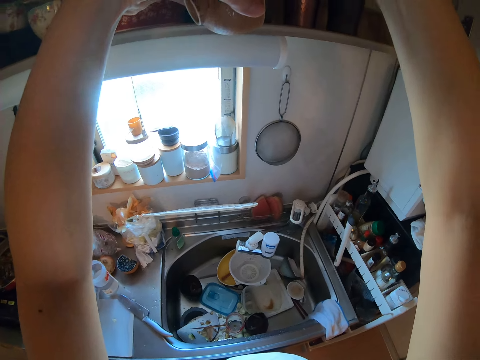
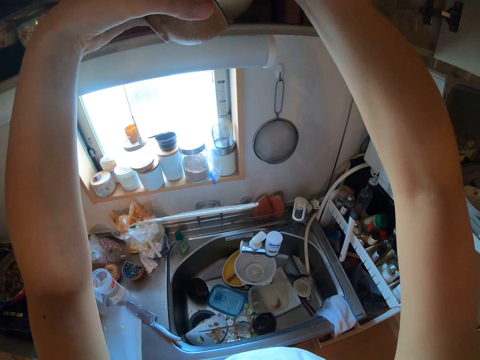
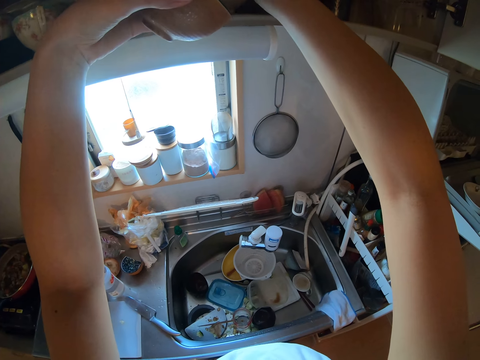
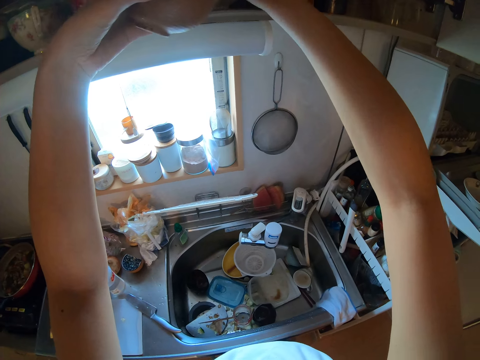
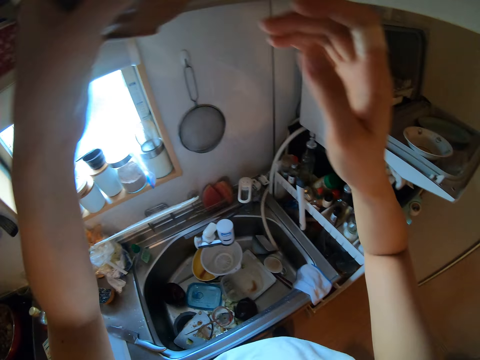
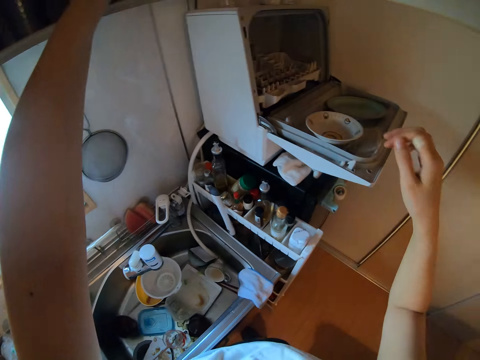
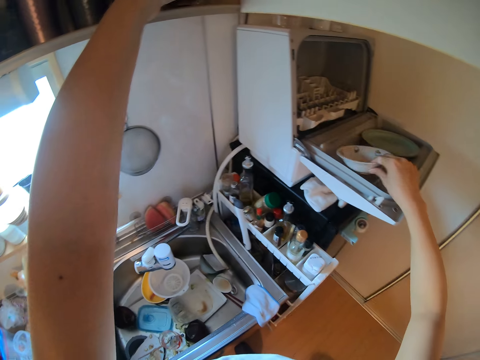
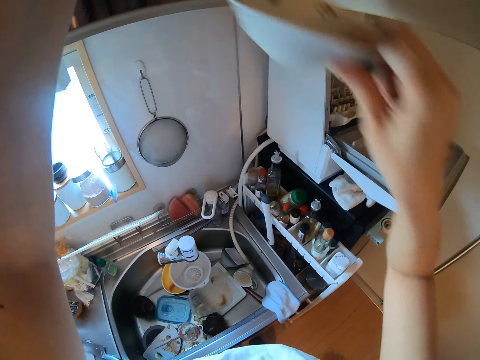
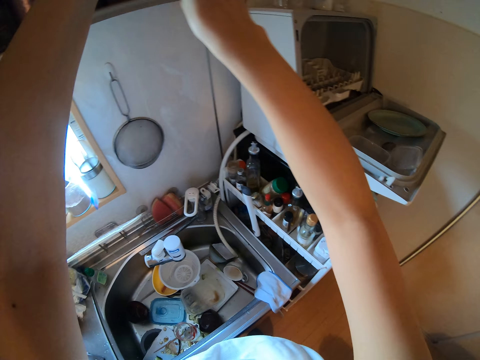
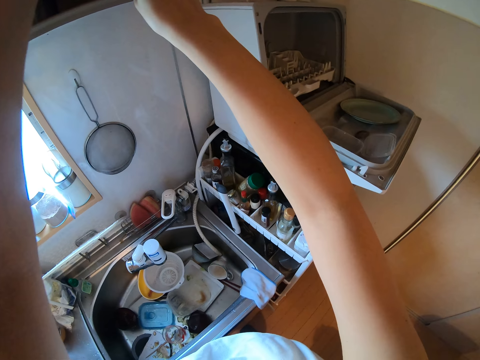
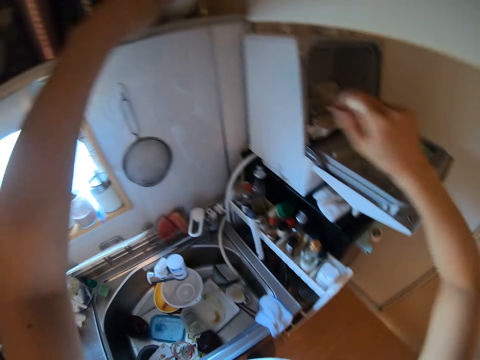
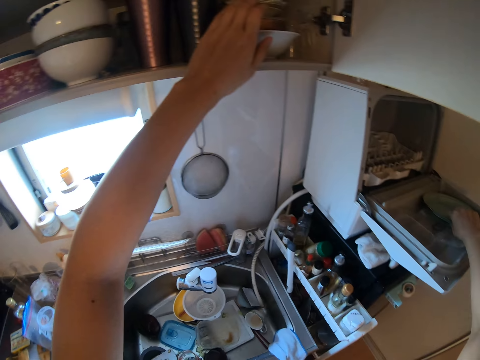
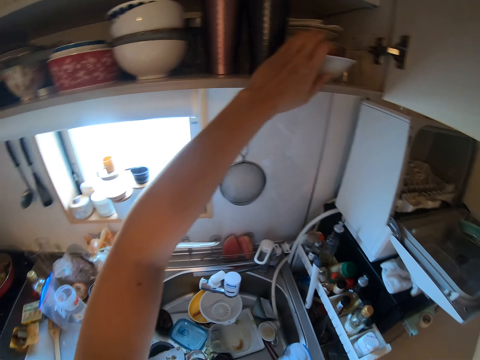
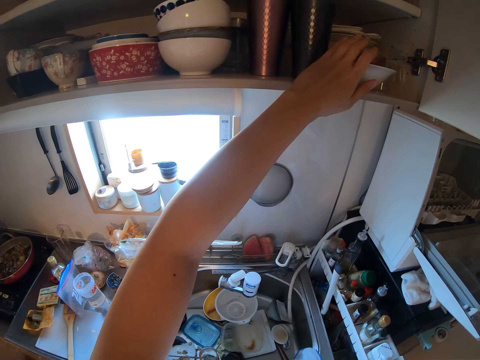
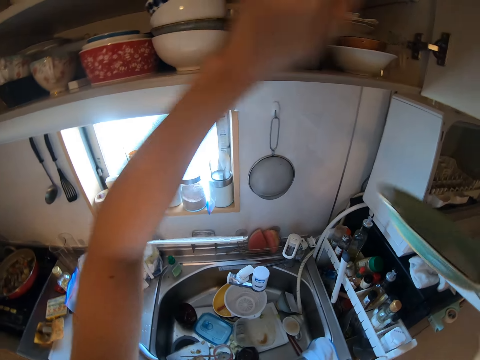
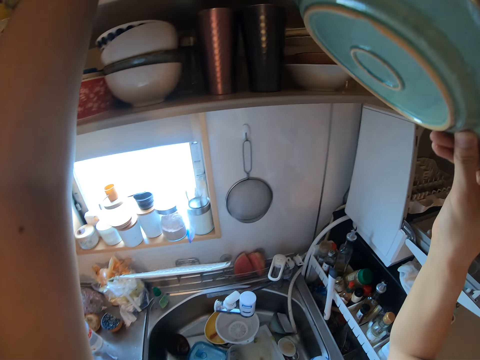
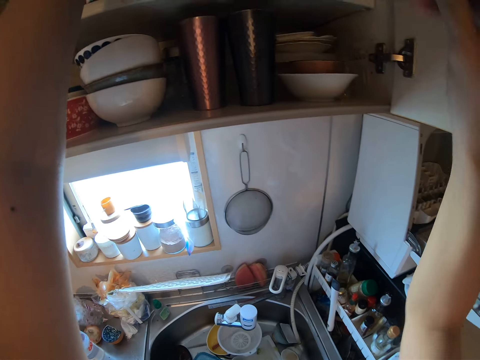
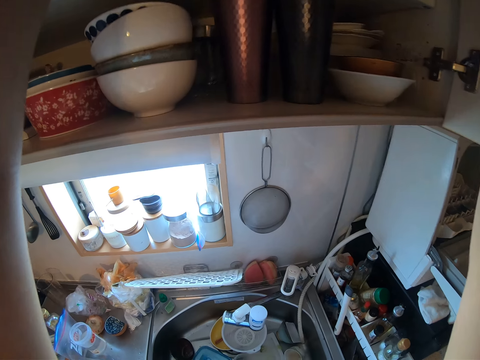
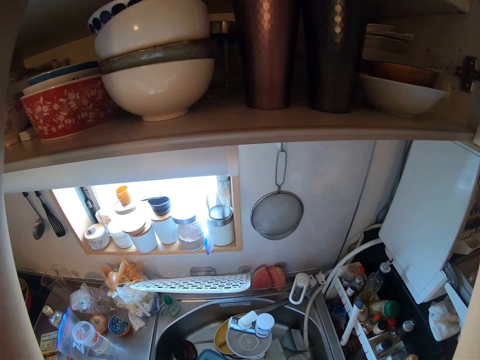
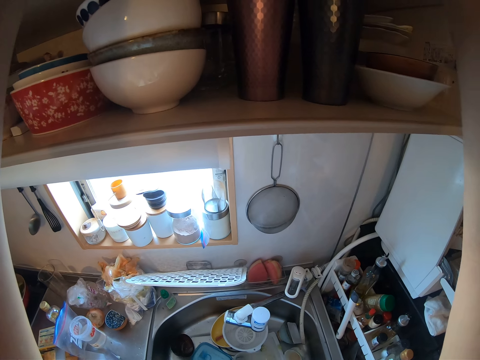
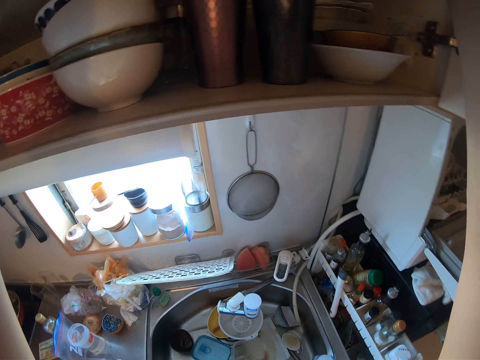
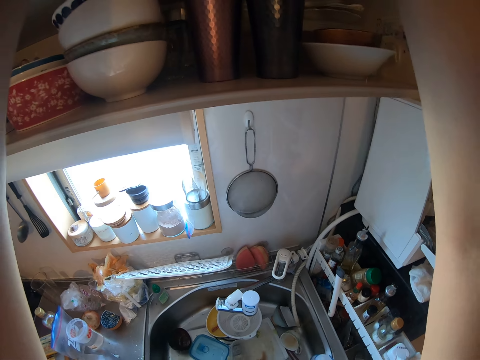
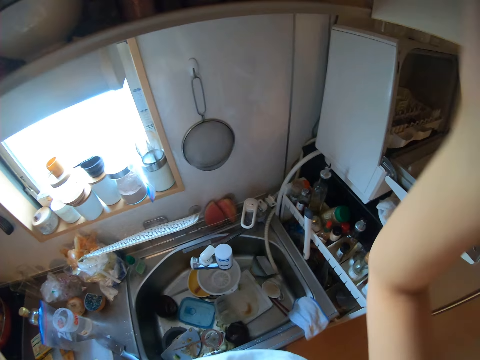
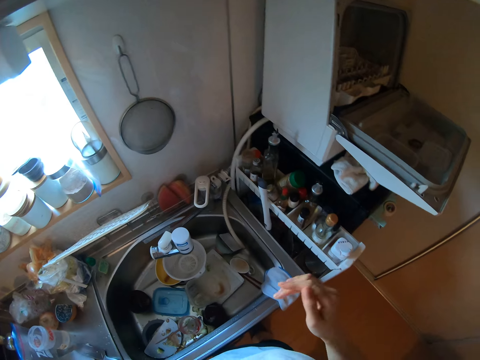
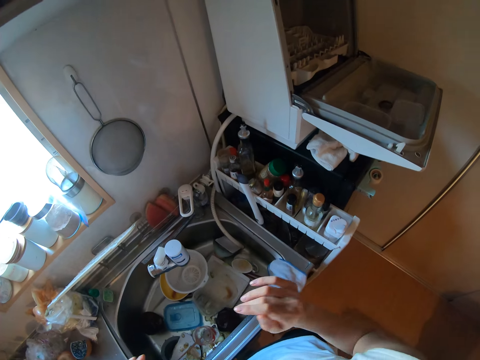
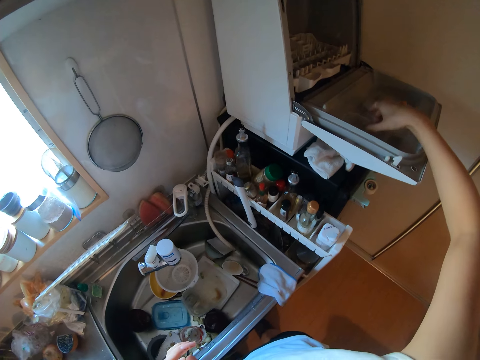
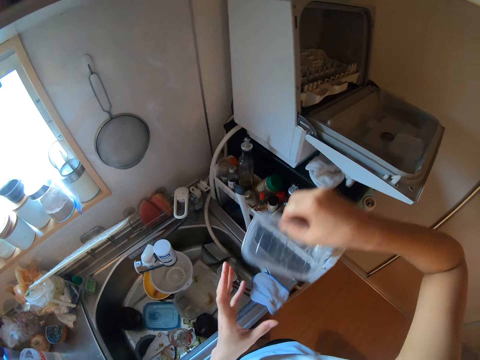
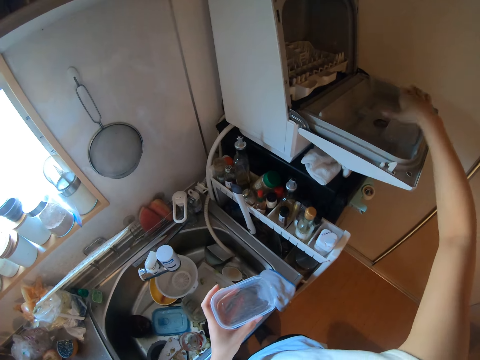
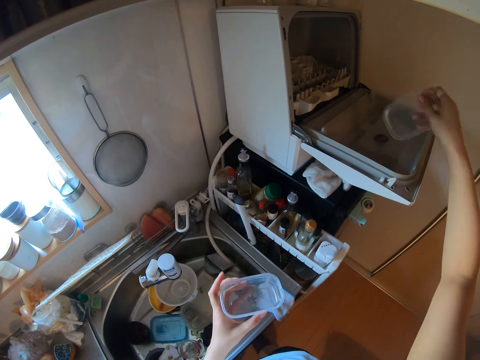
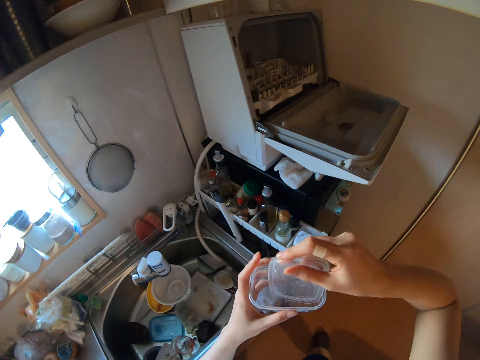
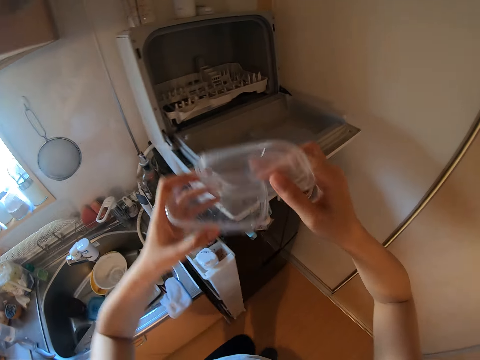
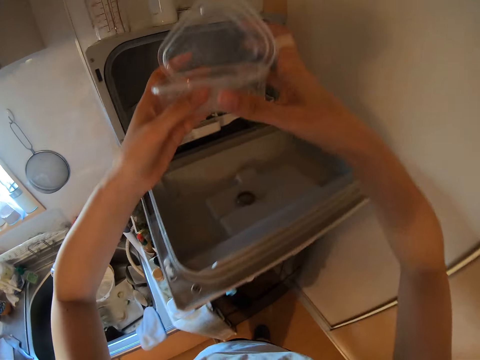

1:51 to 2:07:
The camera wearer arranges the cabinet. They put the bowl in the cabinet. They pick a plate. They pick the bowl. They place the plate in the cabinet. They place the bowl in the cabinet. They pick the plate. They place the plate in the cabinet. They drop hands. They pick a container. They pick the container cover. They put the cover in the container.

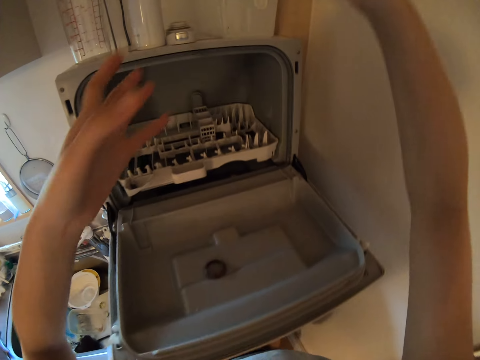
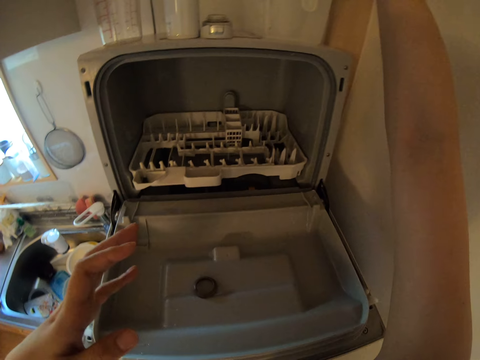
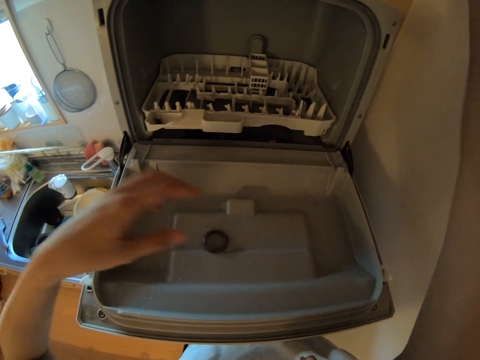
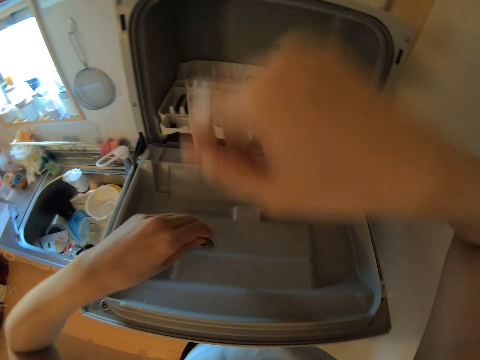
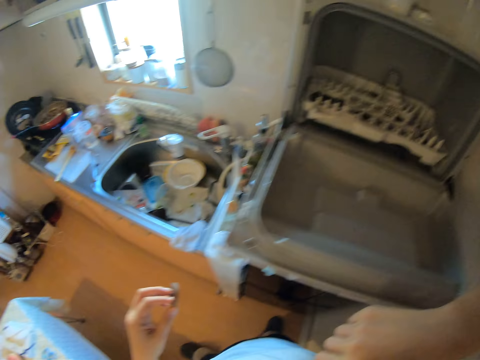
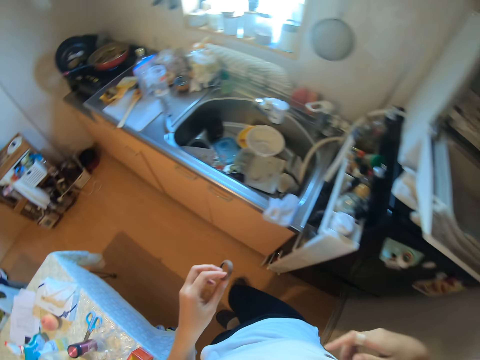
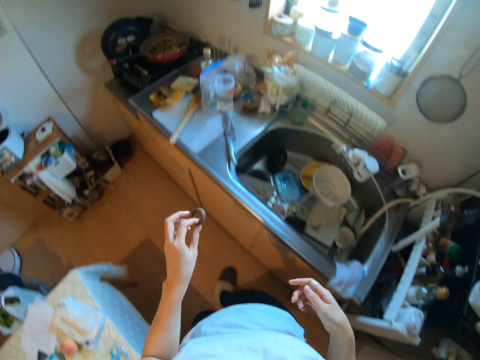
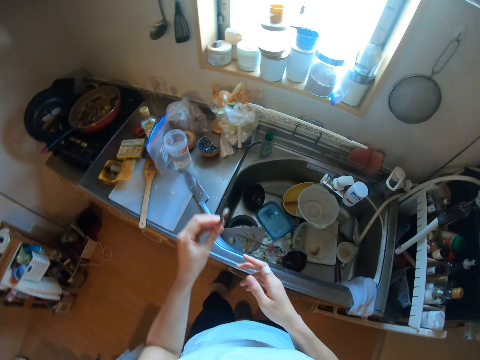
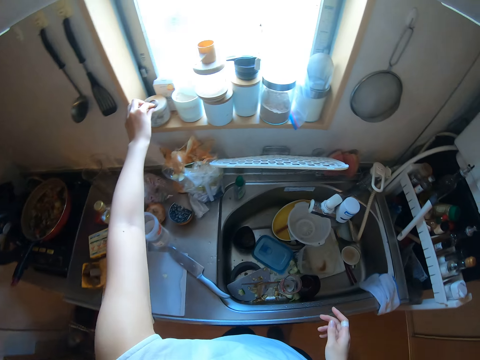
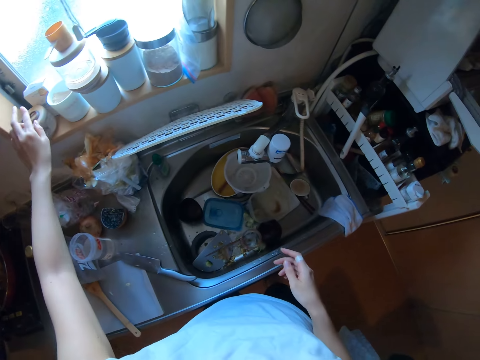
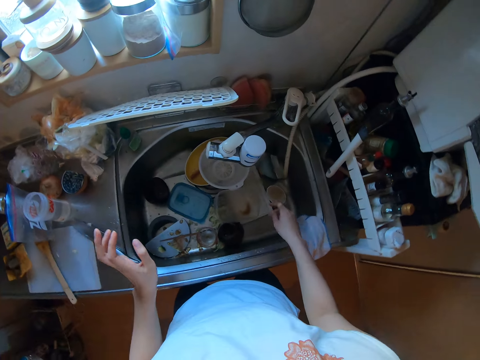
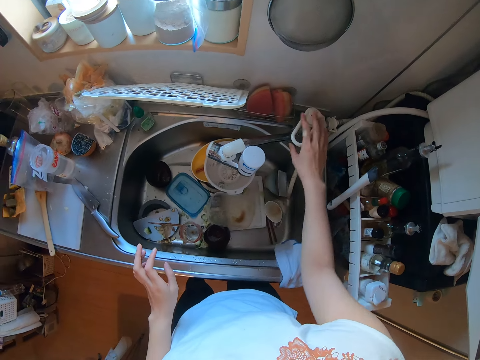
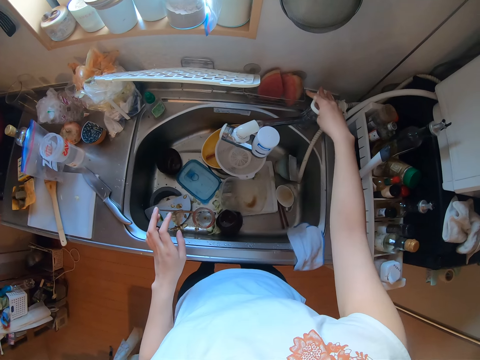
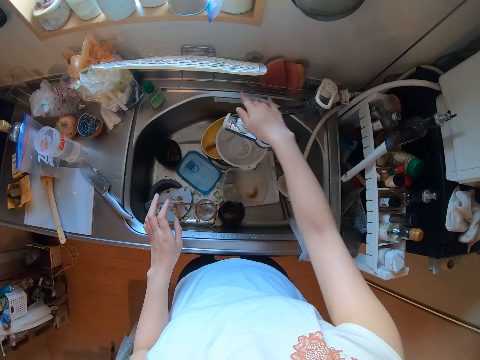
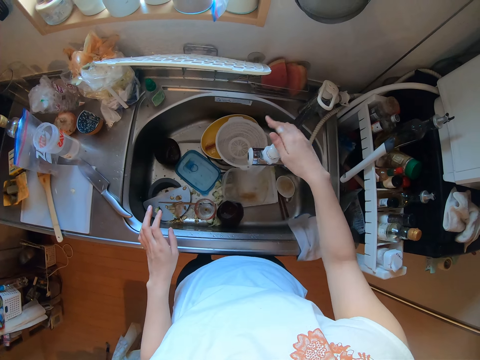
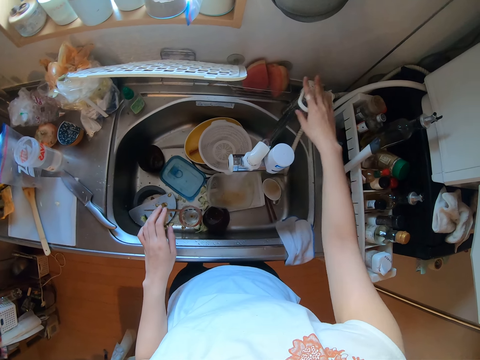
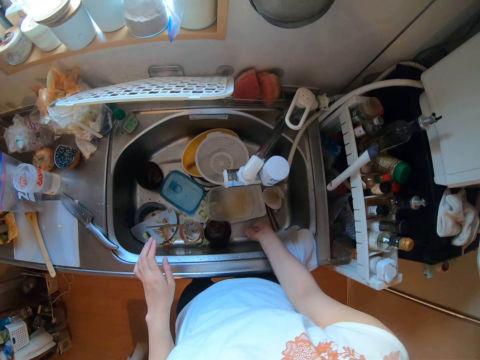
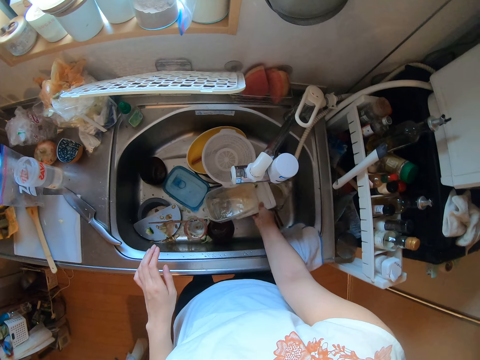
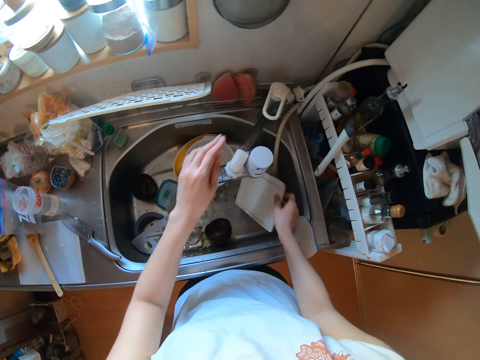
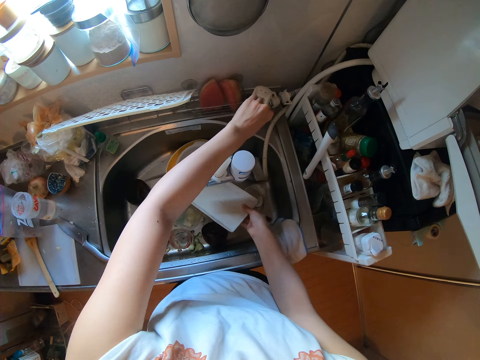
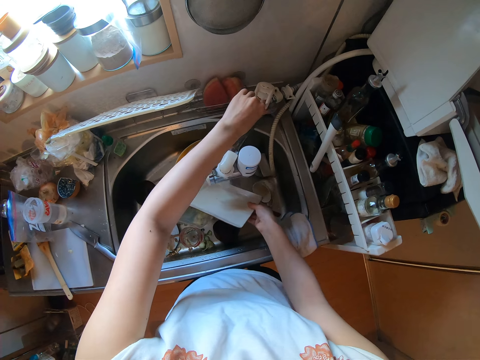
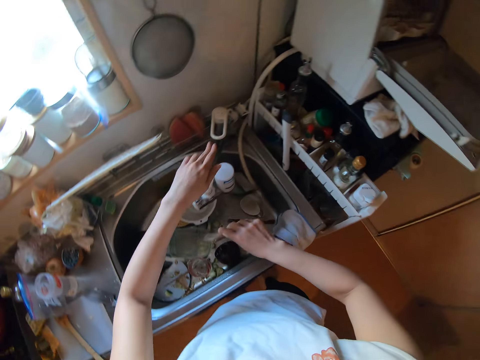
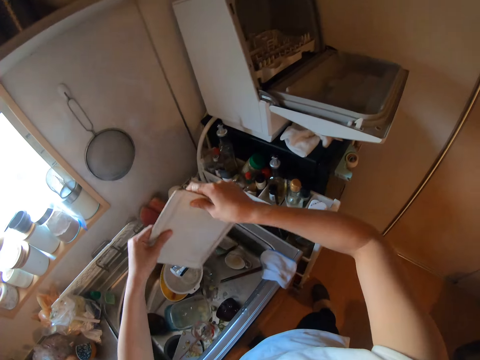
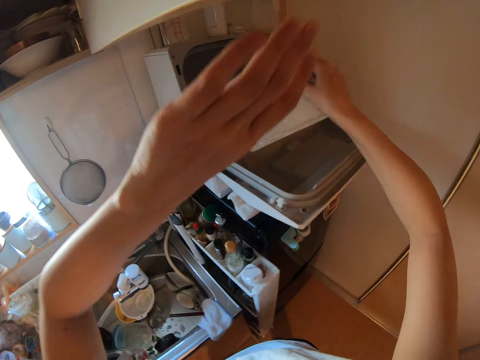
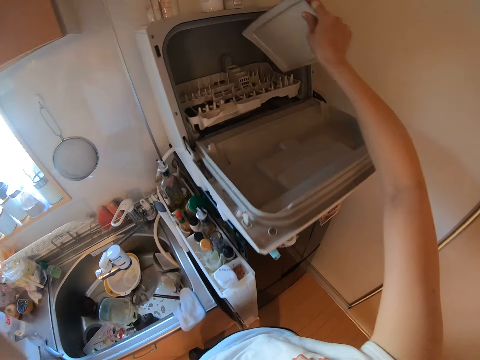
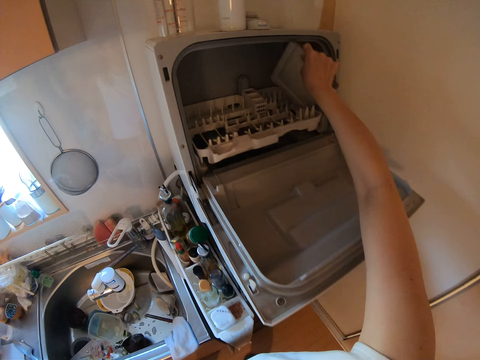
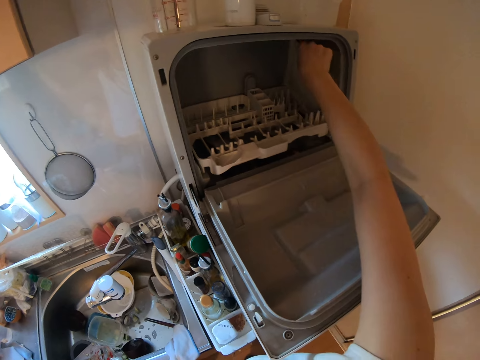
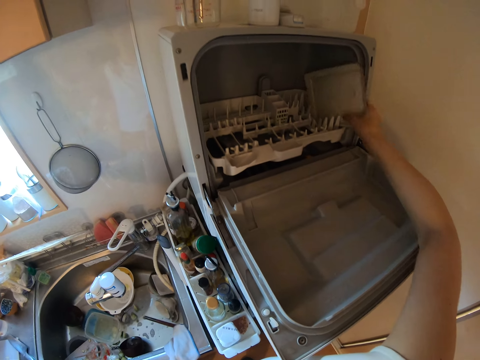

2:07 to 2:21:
The camera wearer puts the container in the cabinet. They pick a thermos rubber ring. They drop the container. They walk in the room. They place the thermos rubber ring on the tissue. They open the tap. They turn the direction of the tap. They close the tap. They pick a tray. They open the tap. They rinse the tray. They close the tap. They drop the tray. They close the cabinet door. They place the tray in the dish drainer.
